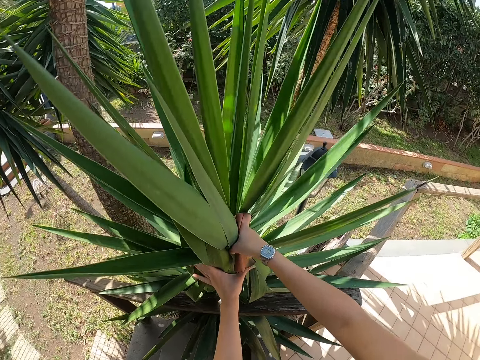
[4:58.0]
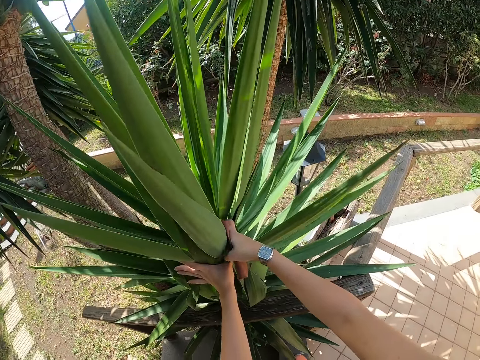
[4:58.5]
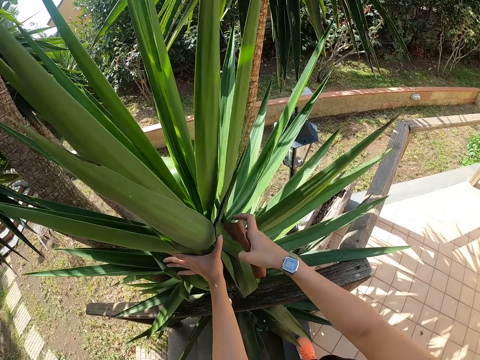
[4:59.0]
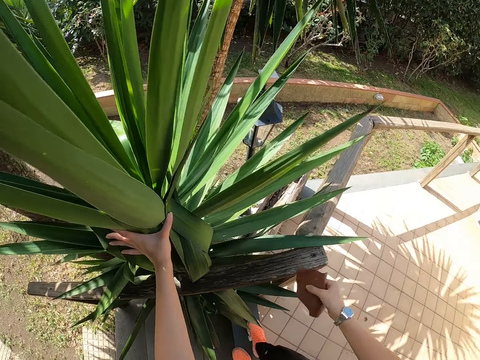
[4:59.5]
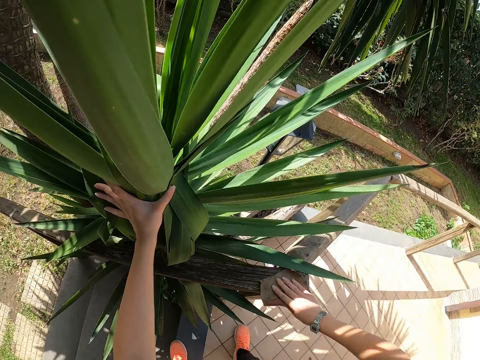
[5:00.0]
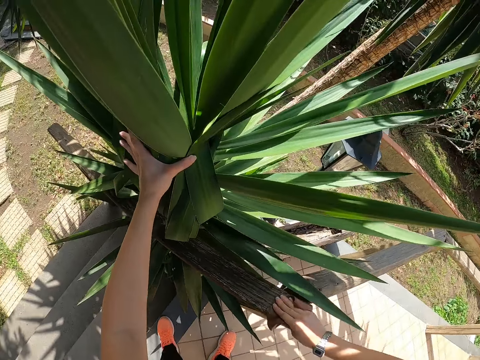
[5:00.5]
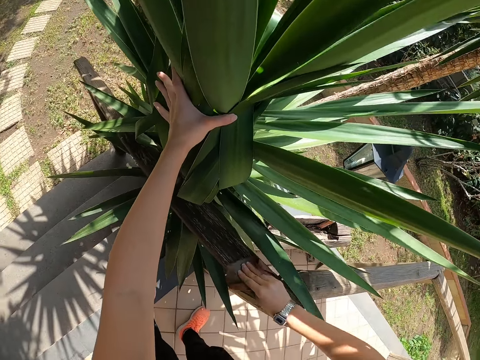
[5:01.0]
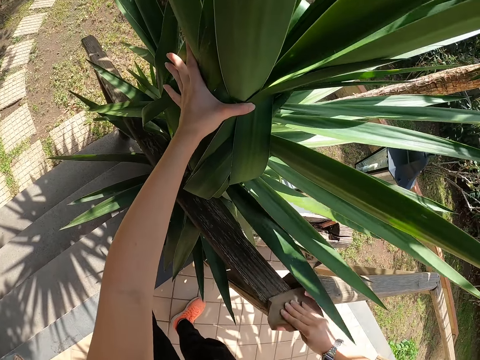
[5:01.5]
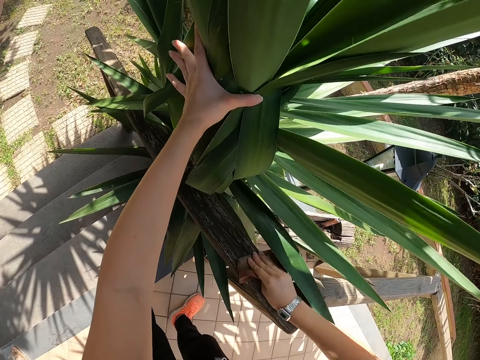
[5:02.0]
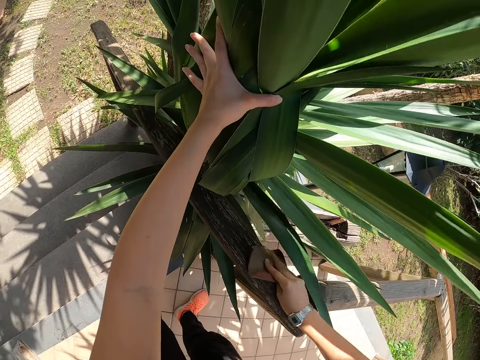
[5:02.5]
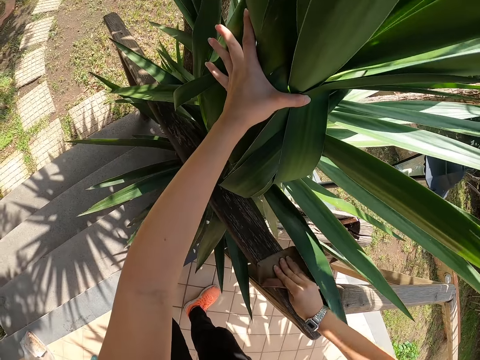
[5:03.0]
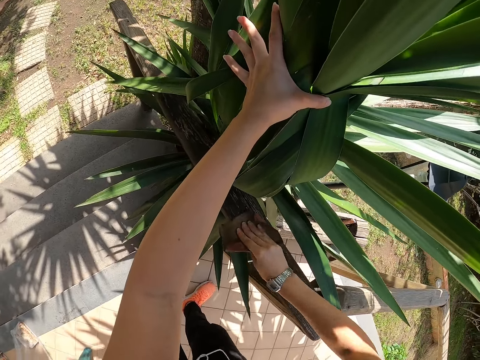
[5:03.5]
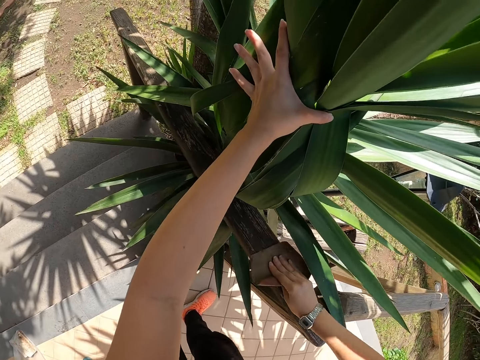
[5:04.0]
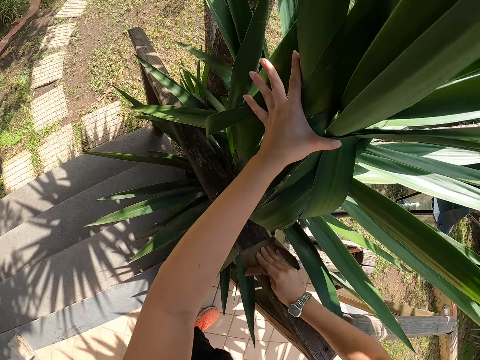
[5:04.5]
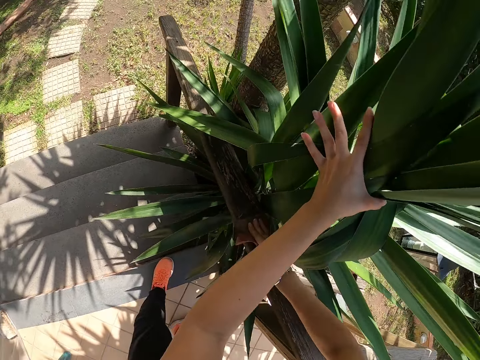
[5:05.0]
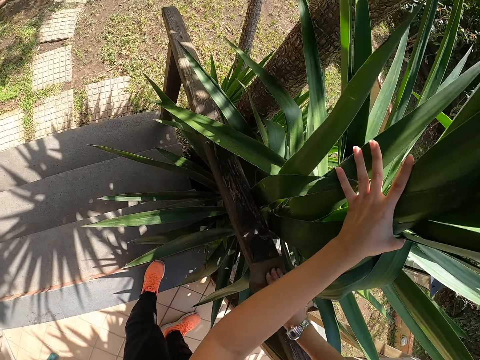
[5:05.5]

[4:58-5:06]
The camera wearer holds the plant leaves with the left hand. They smoothen the wood with sandpaper with the right hand.

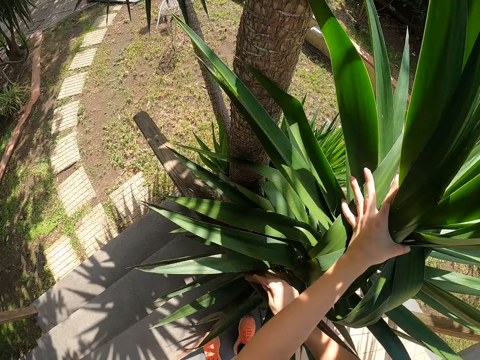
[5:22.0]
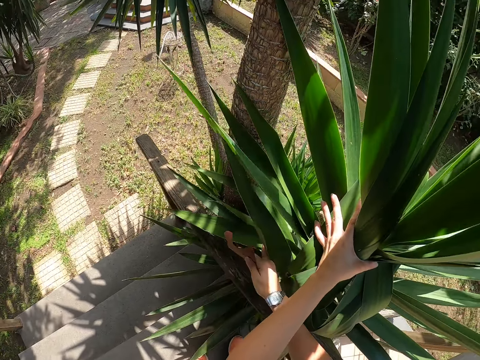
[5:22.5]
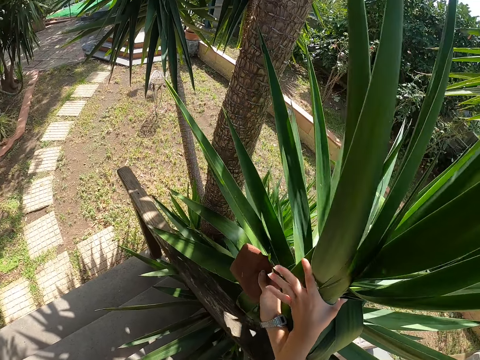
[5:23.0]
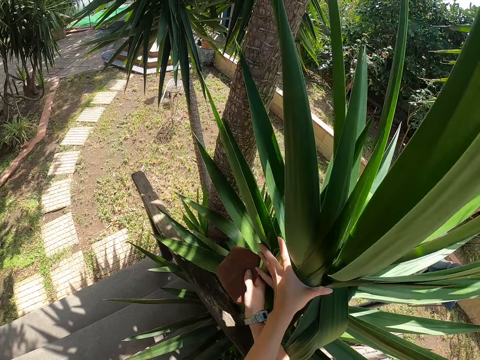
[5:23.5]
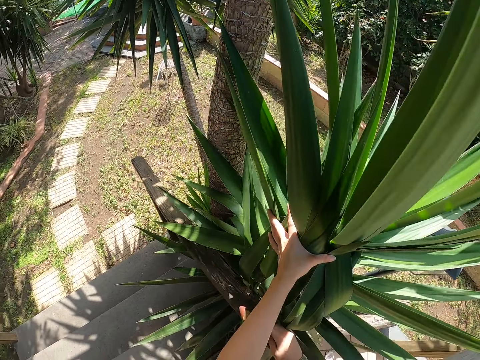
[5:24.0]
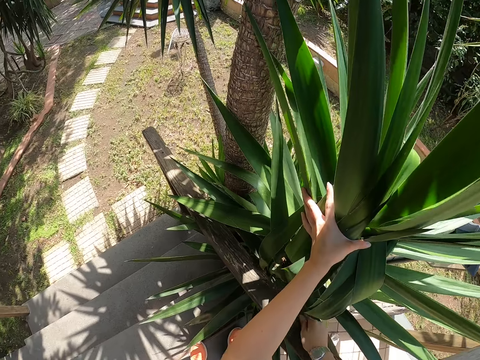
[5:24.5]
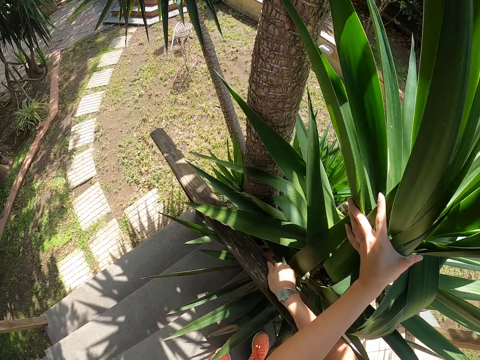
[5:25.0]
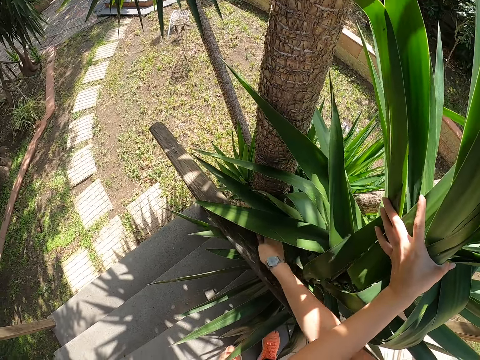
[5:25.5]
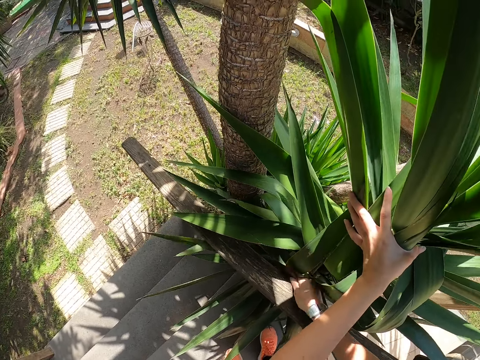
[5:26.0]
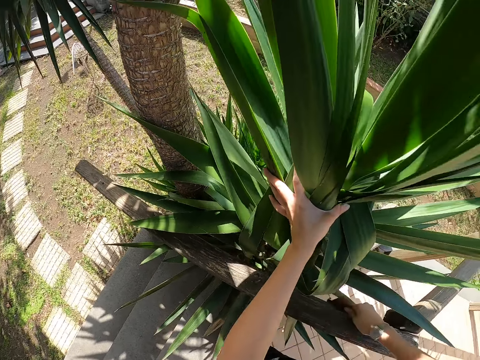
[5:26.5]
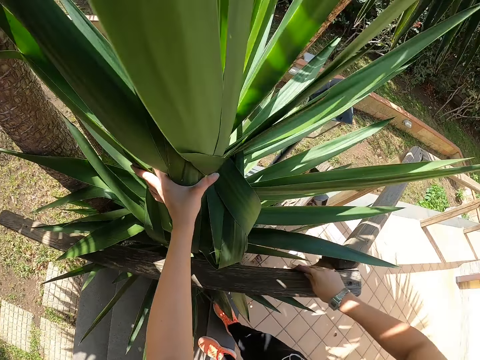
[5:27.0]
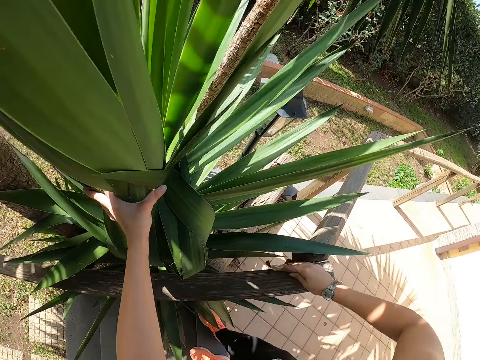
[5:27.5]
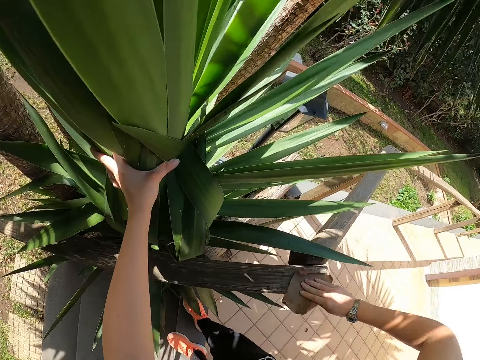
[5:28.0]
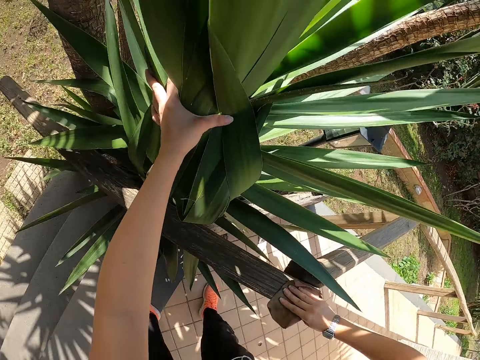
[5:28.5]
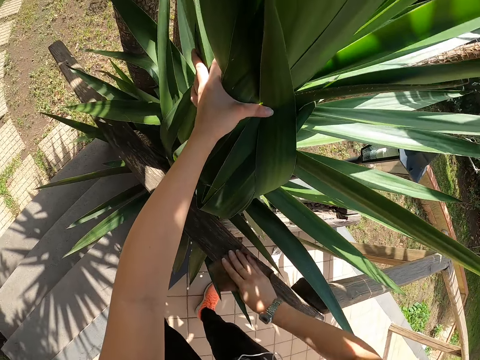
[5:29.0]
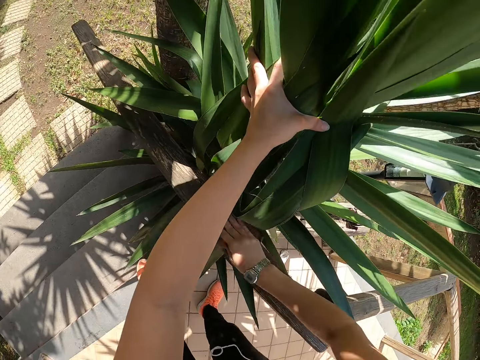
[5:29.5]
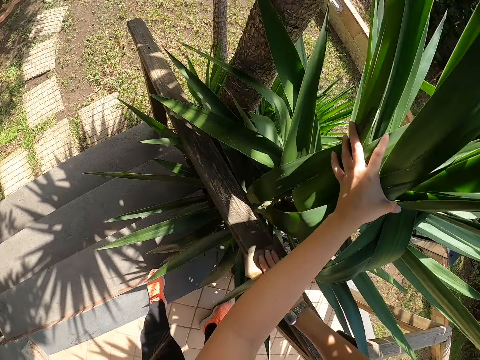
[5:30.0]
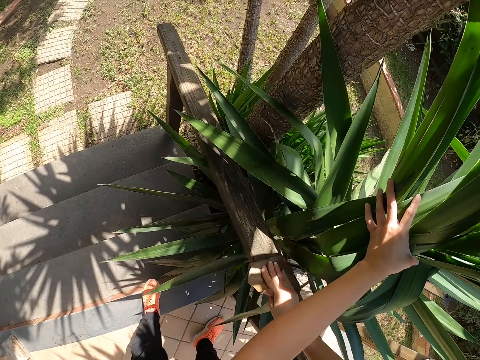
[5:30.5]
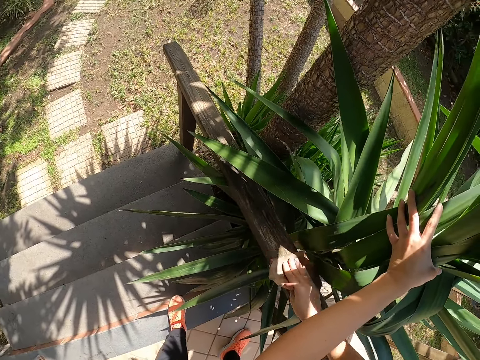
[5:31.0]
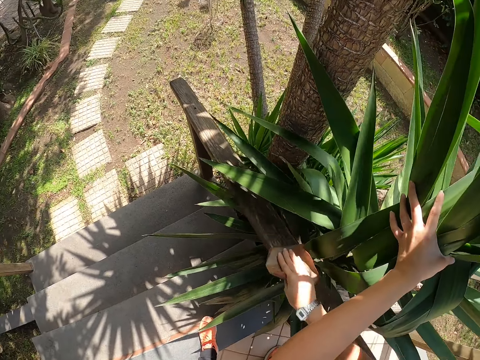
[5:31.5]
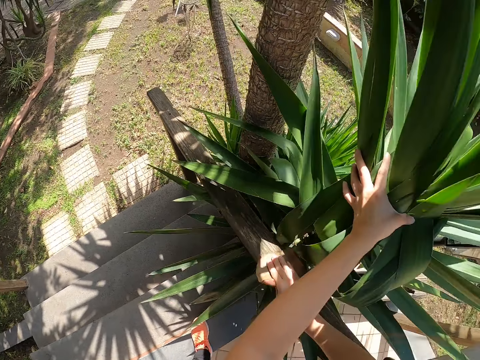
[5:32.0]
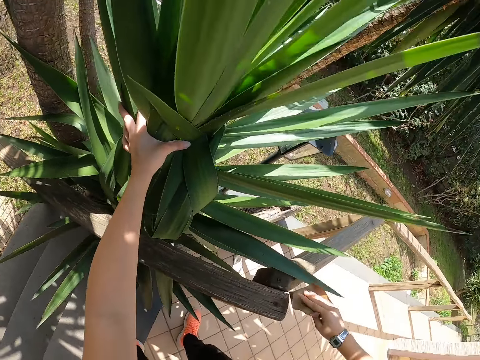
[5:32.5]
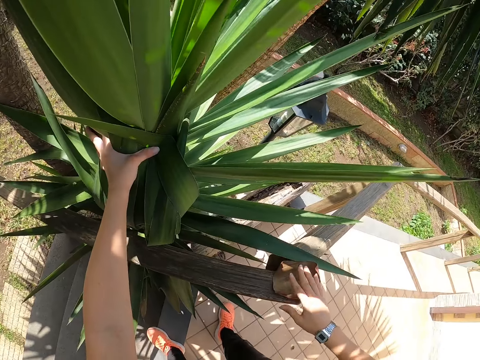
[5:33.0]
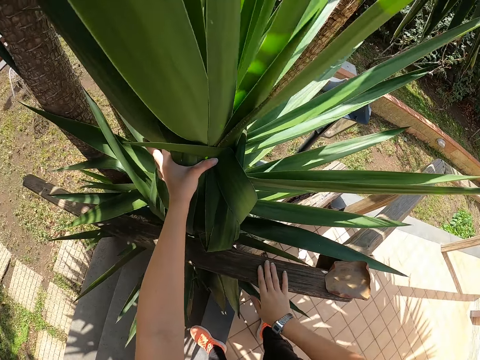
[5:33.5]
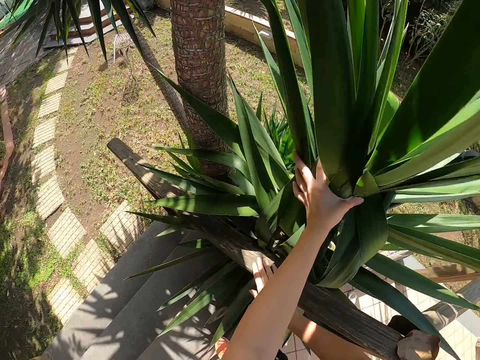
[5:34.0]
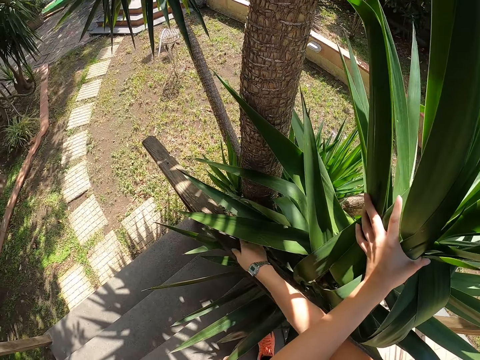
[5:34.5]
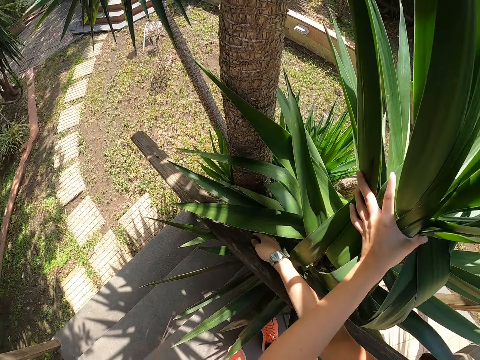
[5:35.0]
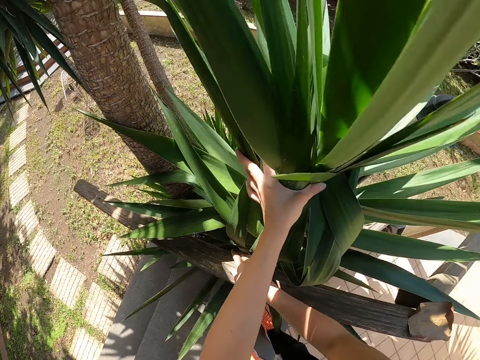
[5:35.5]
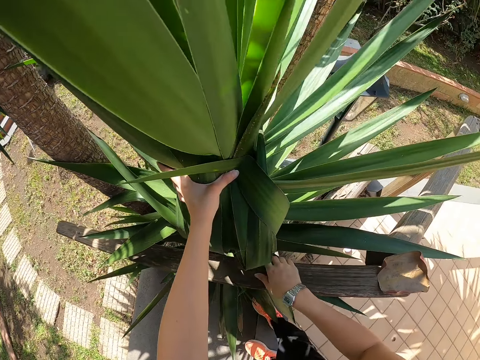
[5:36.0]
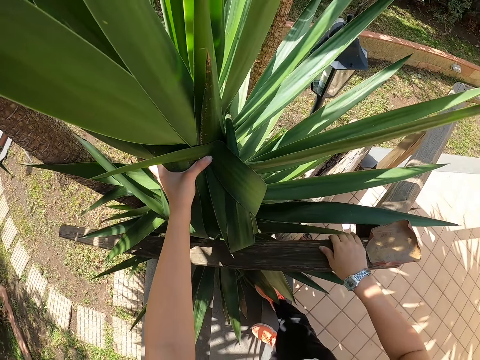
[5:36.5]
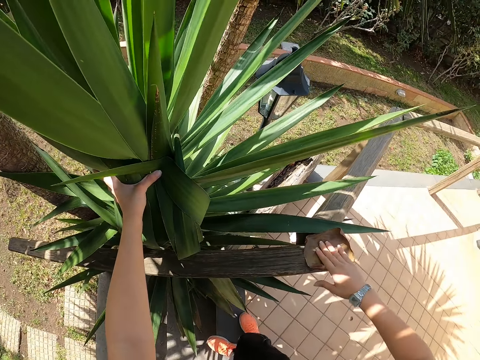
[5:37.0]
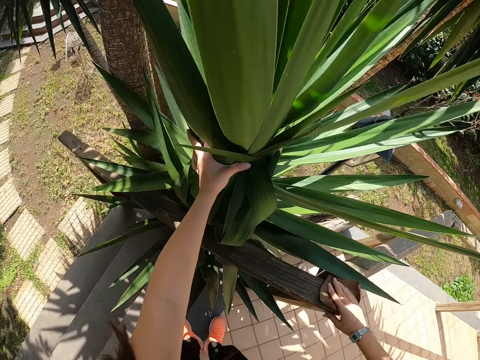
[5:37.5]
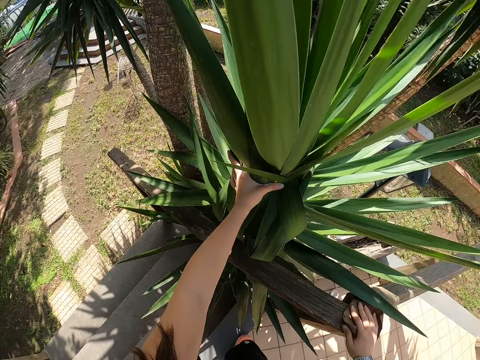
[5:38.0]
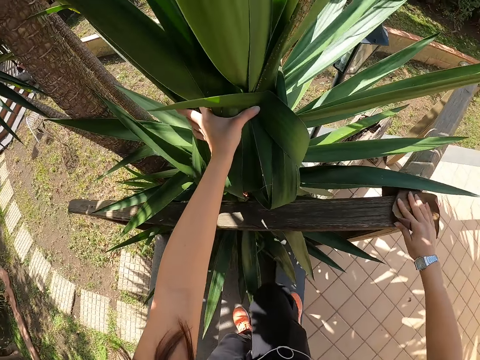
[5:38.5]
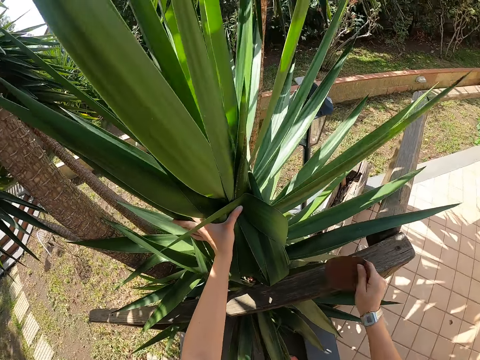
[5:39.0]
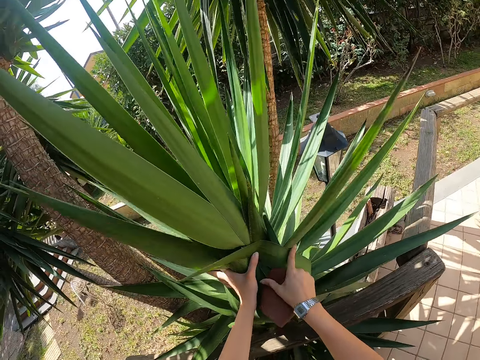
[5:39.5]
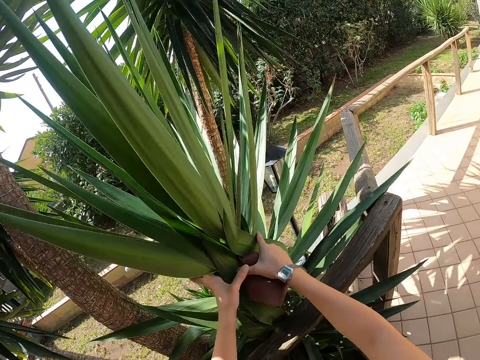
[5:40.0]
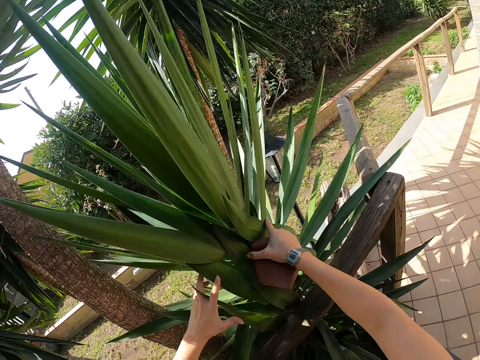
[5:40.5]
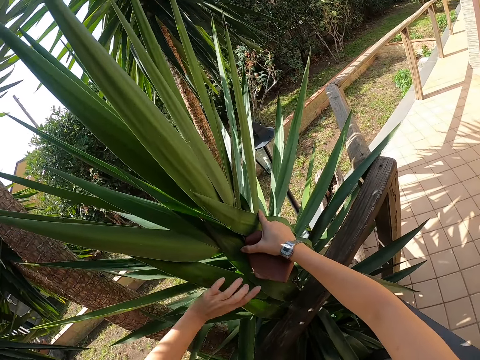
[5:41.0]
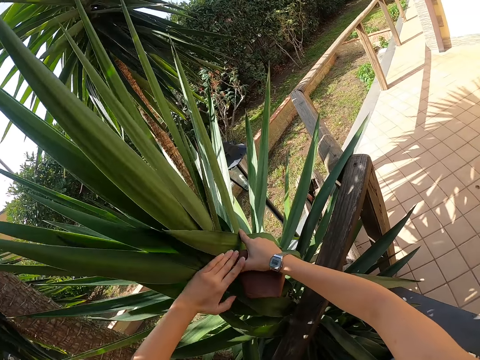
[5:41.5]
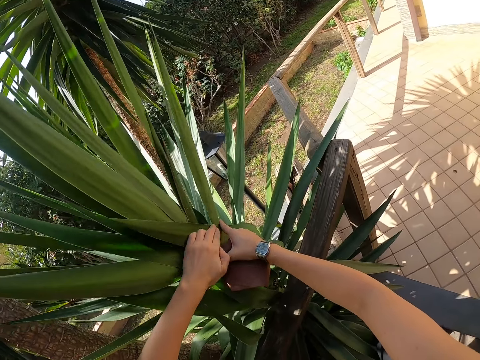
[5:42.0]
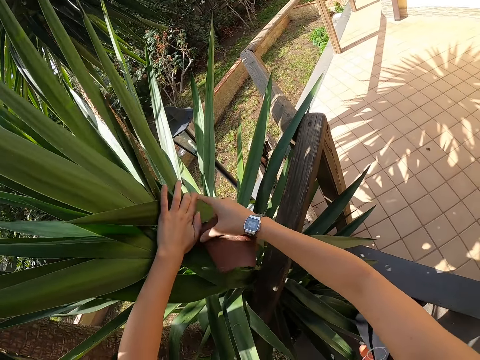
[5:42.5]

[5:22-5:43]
The camera wearer twists the plant leaves with the right hand. They adjust the leaves near the wood. They hold the plant leaves with the left hand. They smoothen the wood with sandpaper with the right hand. They place the sandpaper on the wood. They feel the wood with the right hand. They pick up the sandpaper. They adjust the leaves near the wood. They scrub the wood. They hold the plant leaves with both hands.
